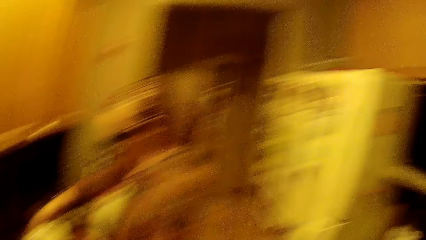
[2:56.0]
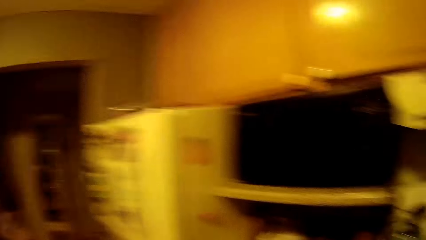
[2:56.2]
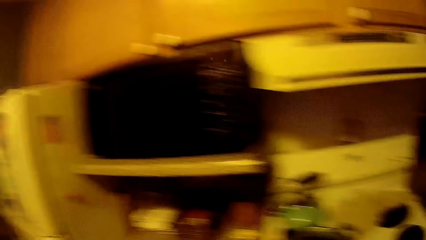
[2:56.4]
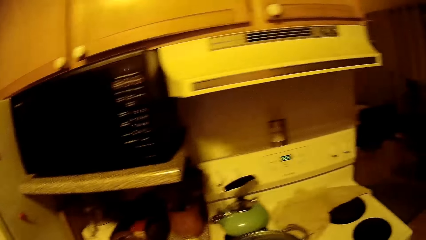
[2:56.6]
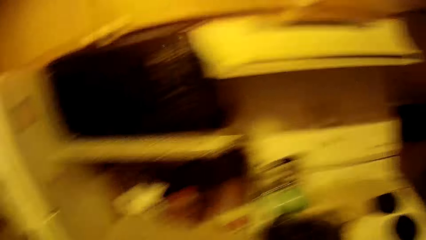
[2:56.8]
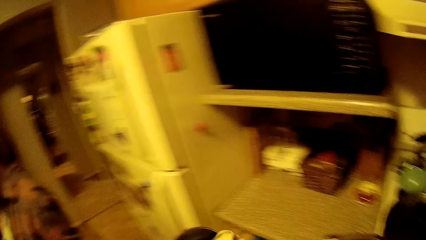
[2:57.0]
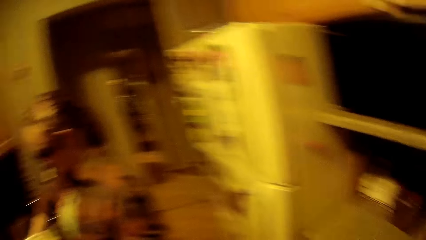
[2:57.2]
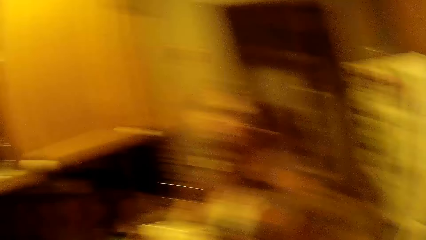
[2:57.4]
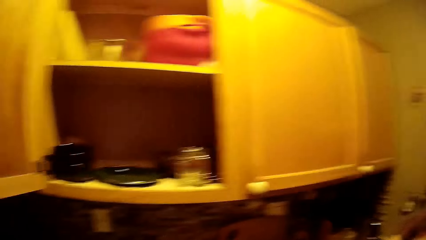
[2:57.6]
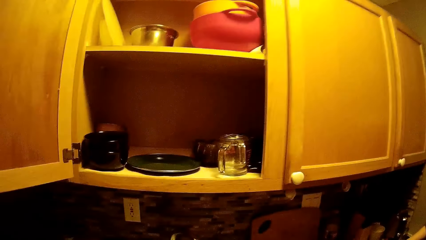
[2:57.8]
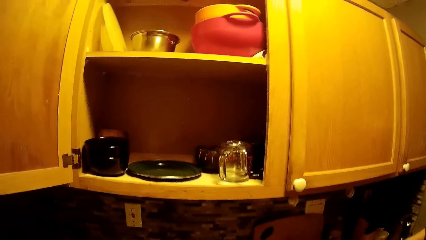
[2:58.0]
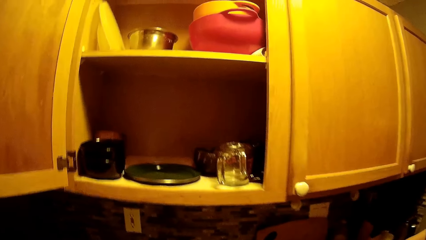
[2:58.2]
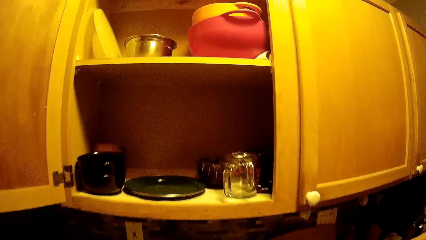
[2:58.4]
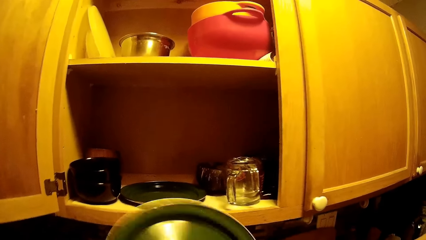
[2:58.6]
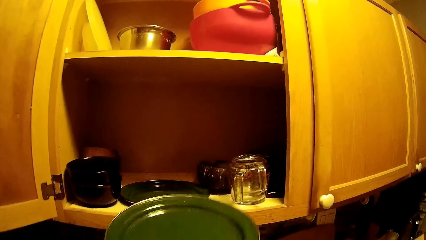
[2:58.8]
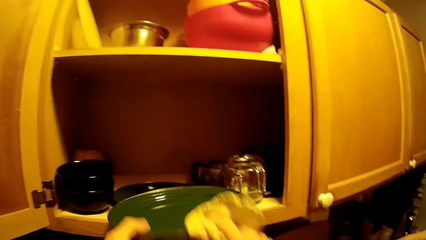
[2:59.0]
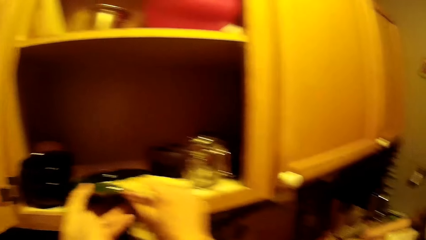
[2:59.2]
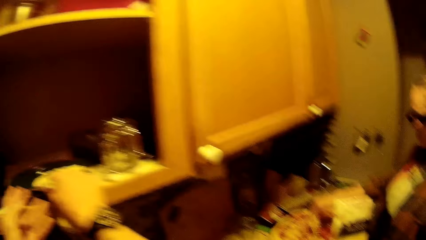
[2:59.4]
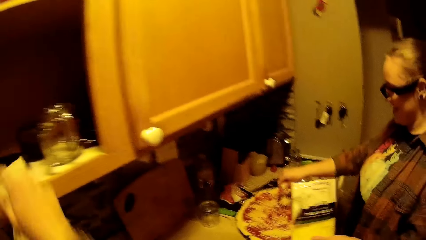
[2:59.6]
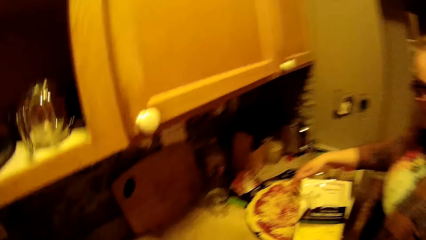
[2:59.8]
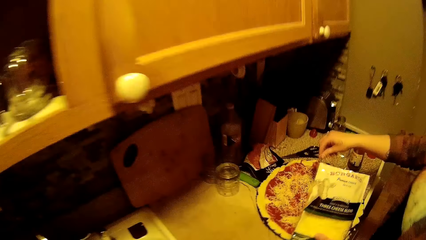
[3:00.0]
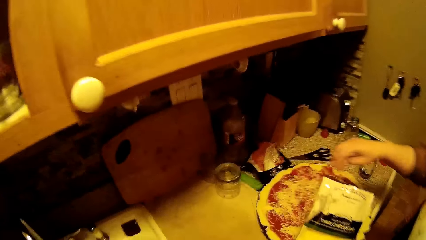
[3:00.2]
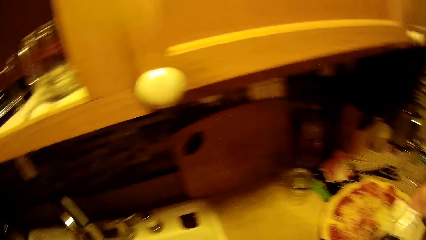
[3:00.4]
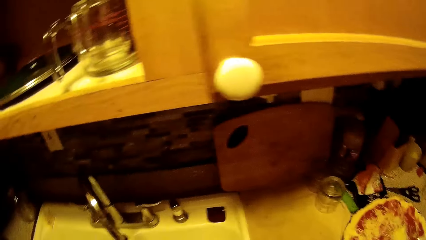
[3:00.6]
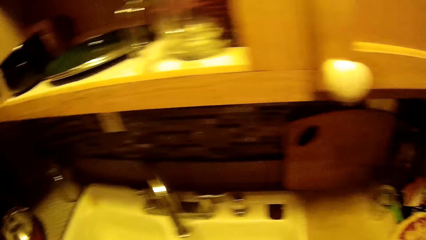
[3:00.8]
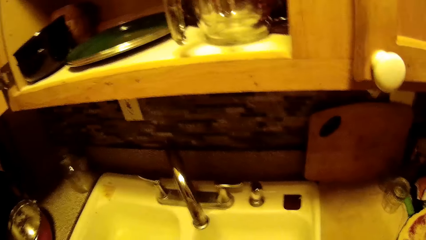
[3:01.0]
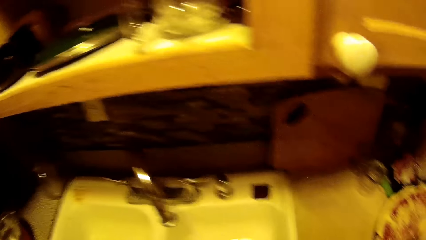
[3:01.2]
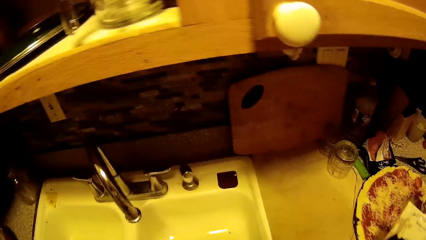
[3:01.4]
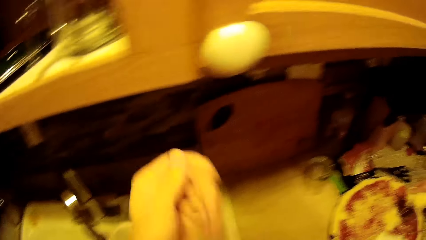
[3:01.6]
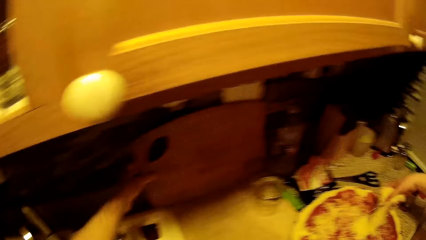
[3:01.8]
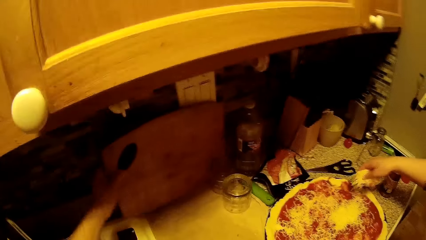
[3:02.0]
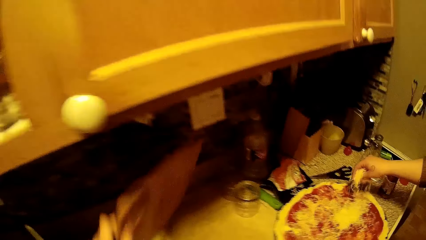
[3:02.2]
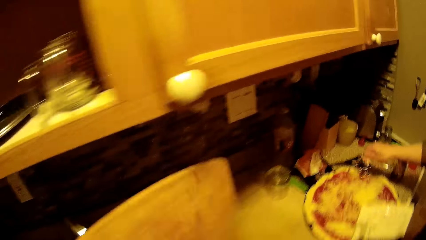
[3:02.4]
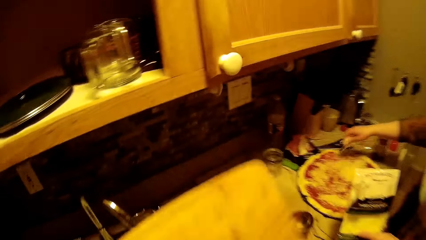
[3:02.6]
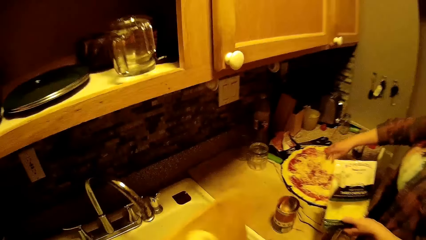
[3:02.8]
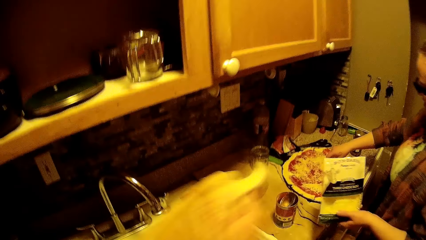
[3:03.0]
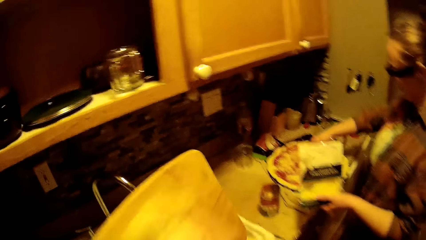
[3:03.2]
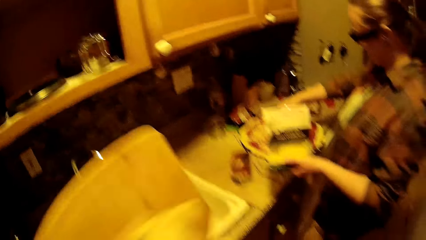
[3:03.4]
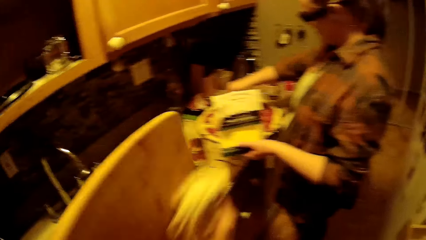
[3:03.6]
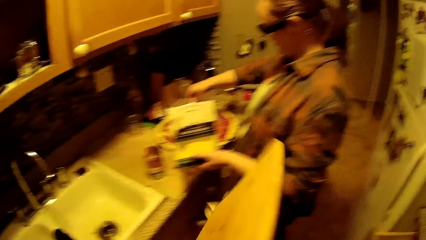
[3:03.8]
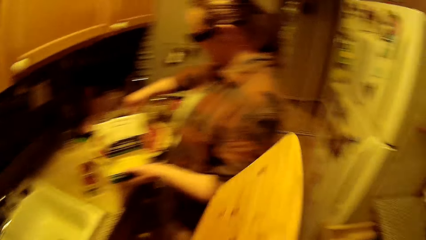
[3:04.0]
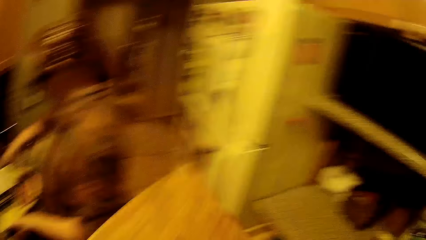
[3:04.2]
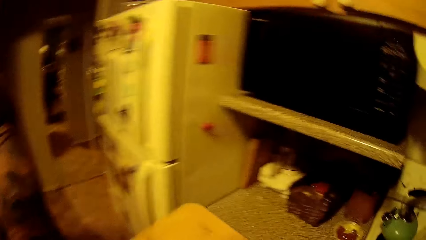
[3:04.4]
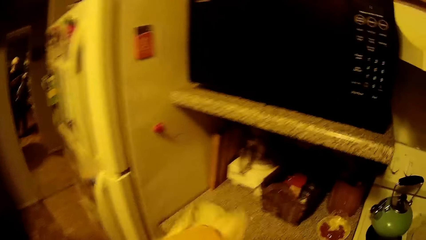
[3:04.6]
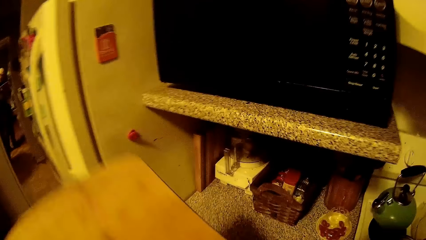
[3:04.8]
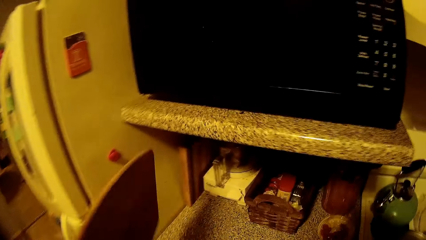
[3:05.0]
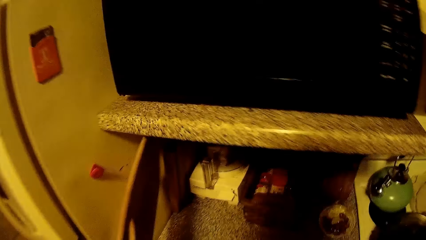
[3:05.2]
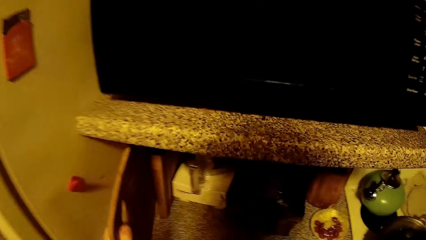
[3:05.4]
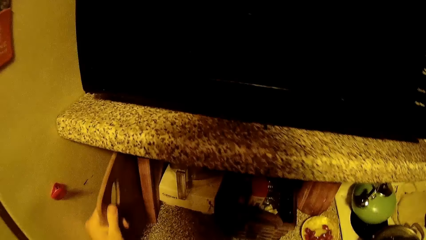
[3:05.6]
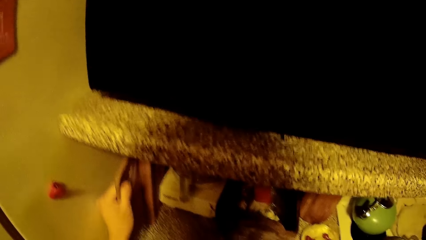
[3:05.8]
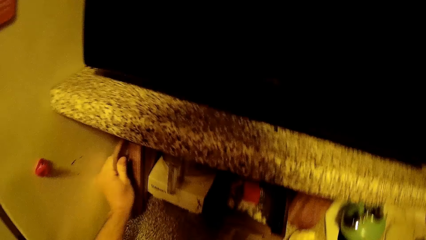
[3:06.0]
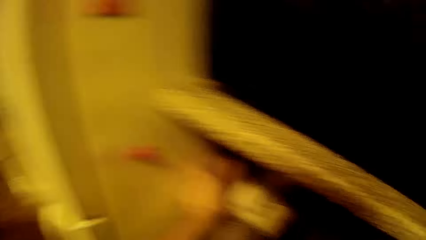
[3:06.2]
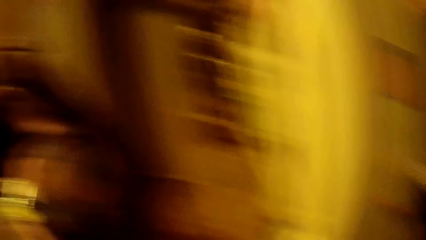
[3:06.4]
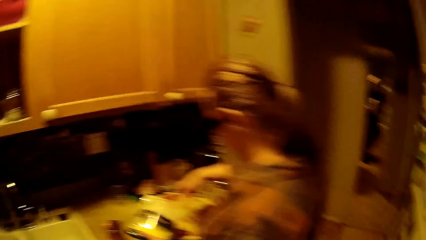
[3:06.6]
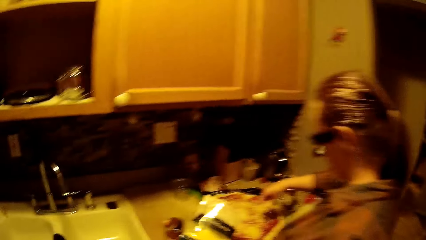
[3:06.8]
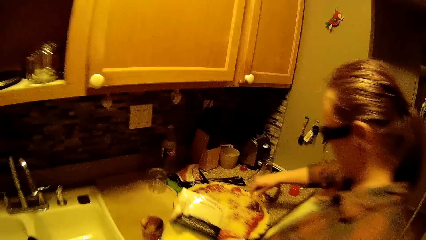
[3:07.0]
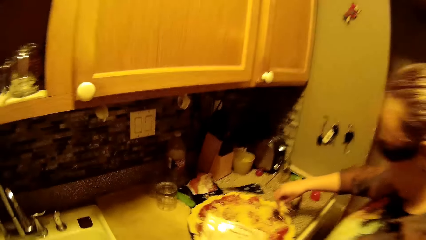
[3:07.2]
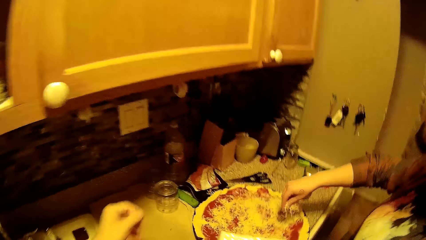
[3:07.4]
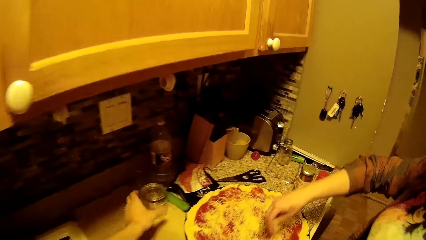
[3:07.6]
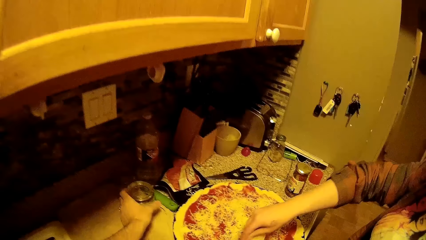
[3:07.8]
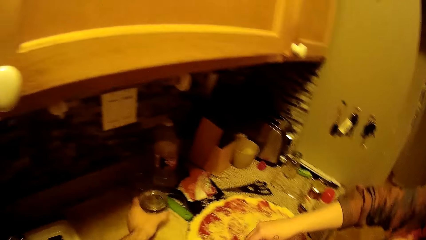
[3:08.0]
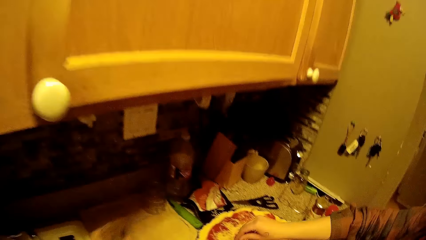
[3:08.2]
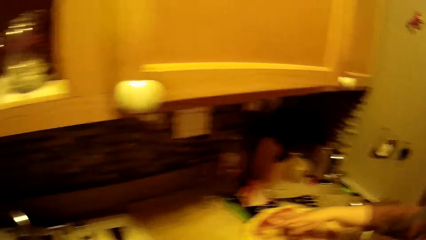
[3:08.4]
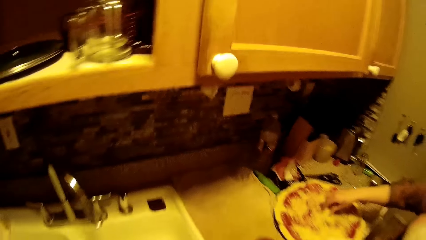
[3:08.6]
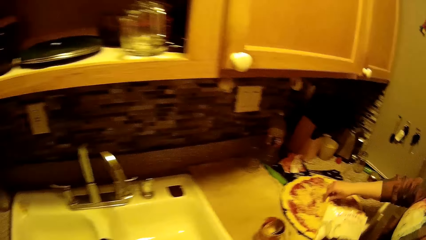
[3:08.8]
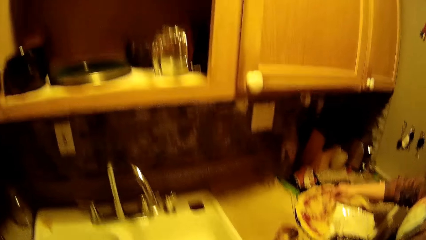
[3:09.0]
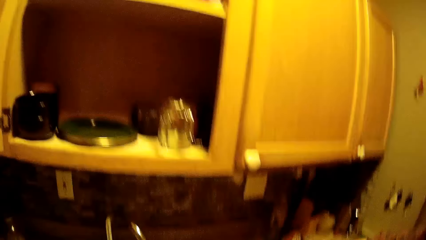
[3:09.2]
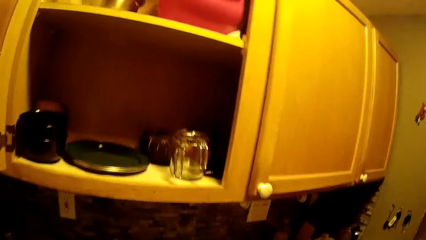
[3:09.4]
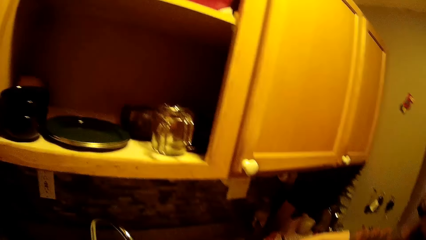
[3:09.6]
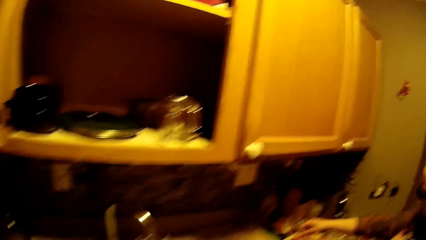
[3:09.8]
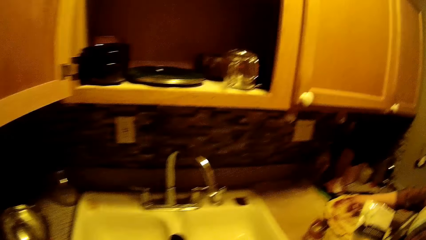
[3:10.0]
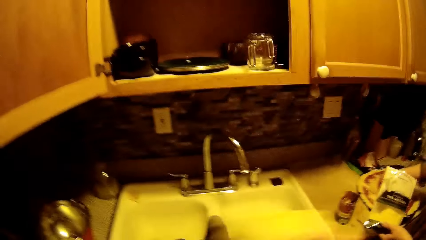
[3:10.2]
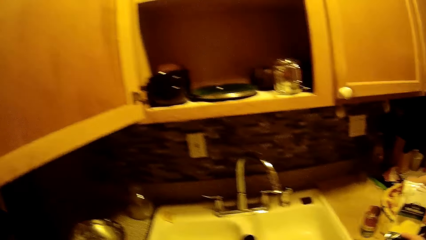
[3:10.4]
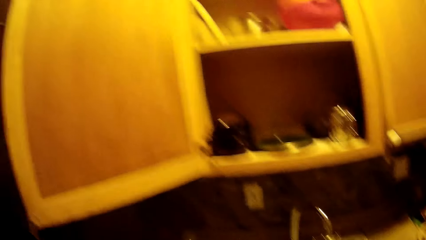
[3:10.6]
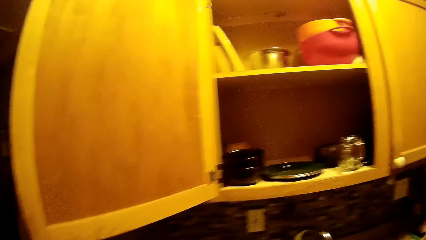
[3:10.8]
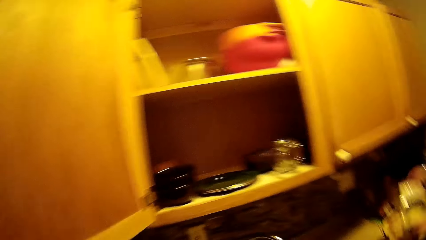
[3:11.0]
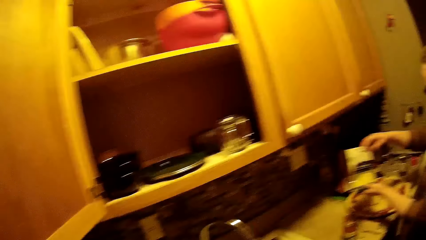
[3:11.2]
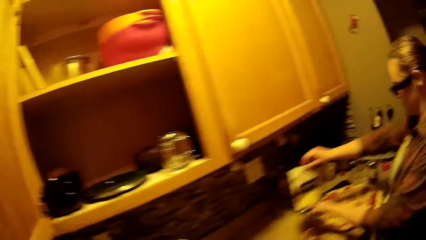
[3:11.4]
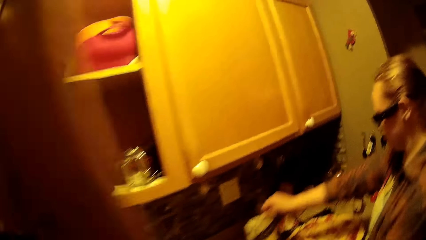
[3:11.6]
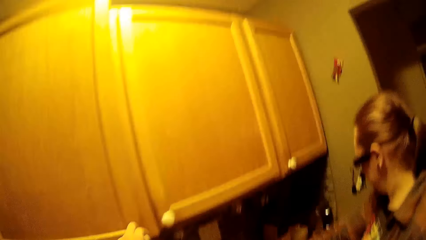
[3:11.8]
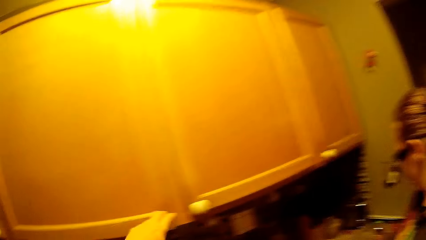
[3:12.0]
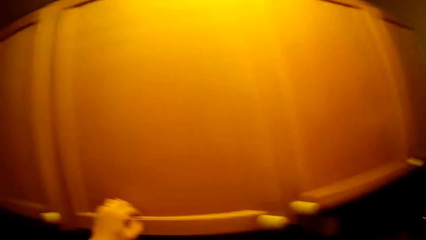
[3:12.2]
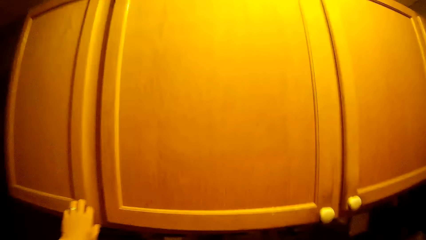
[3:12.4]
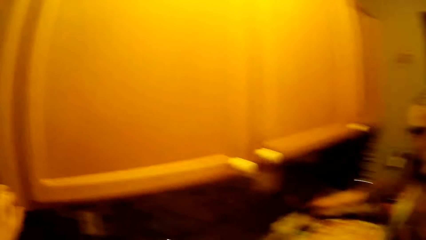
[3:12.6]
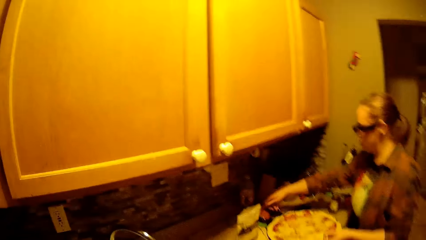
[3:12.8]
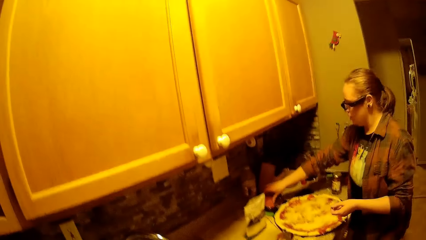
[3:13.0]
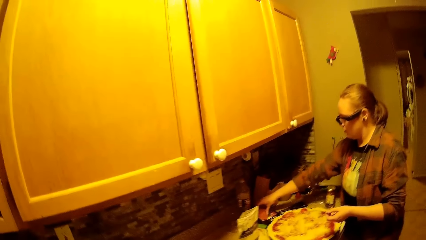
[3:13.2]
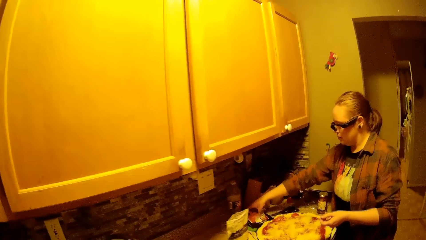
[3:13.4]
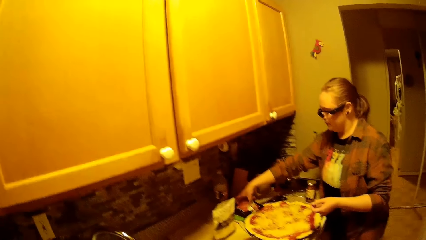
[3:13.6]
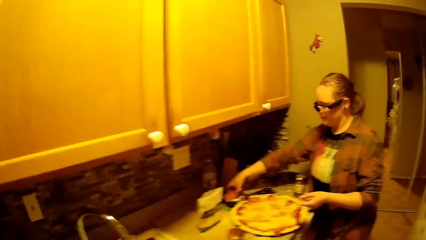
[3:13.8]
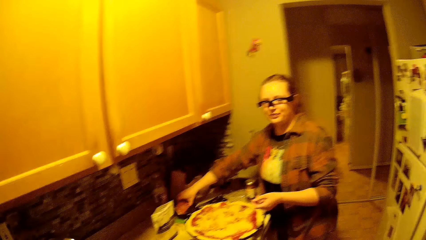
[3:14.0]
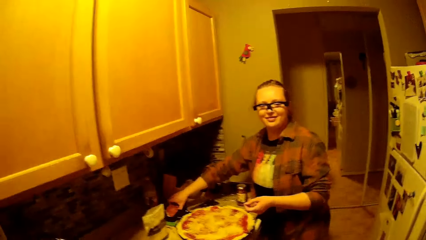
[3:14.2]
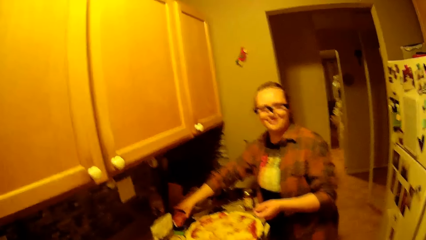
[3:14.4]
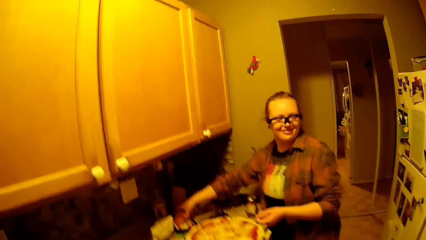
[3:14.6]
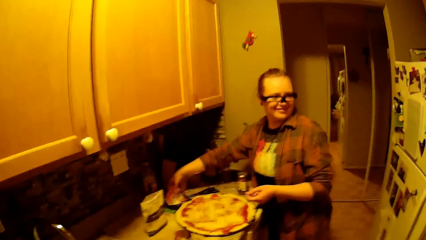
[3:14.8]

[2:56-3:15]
The camera wearer looks around the kitchen. He stacks a flat plate on the flat plate in the cabinet above the countertop with his hands. He stares at the kitchen sink. He picks up a wooden slab on the kitchen countertop with his left hand. He cleans the wooden slab in his right hand with the napkin in his right hand. He places the wooden slab on a cabinet or countertop with his right hand. He converses with a woman. He picks up a glass cup on the kitchen countertop with his left hand. He stares at the cabinet. The woman closes the tip of the sachet of cheese with her right hand. The camera wearer closes the cabinet above the kitchen countertop with his right hand. The woman dips her hand into the sachet of beef on the kitchen countertop. The camera wearer converses with the woman.
